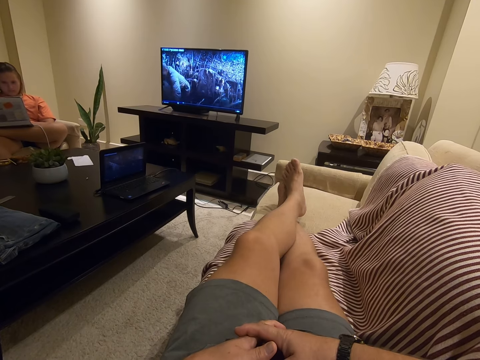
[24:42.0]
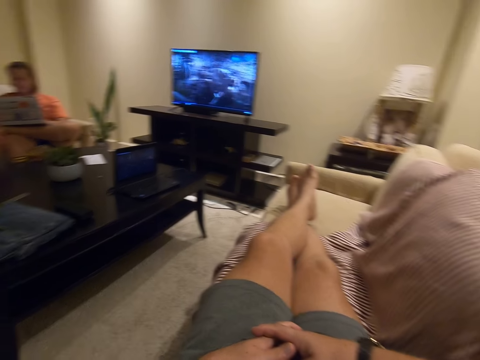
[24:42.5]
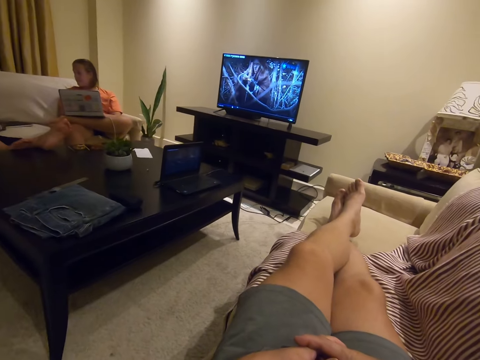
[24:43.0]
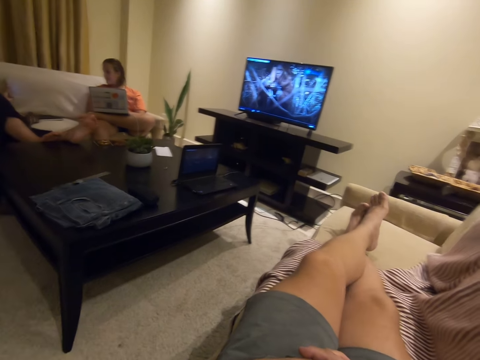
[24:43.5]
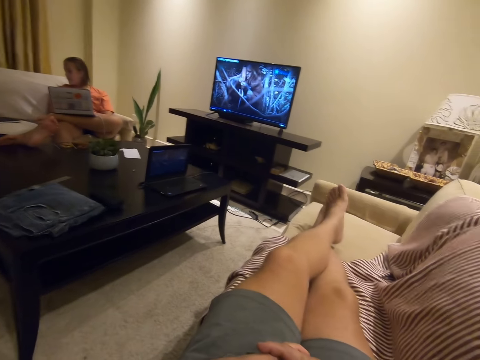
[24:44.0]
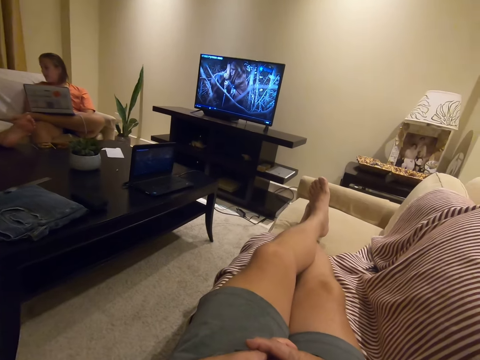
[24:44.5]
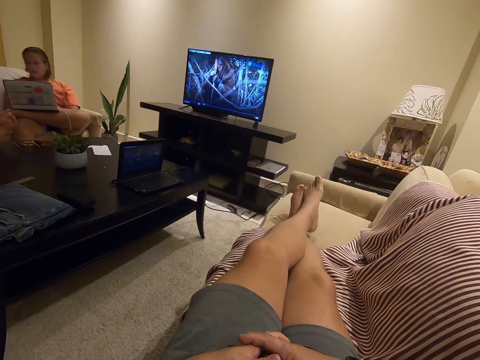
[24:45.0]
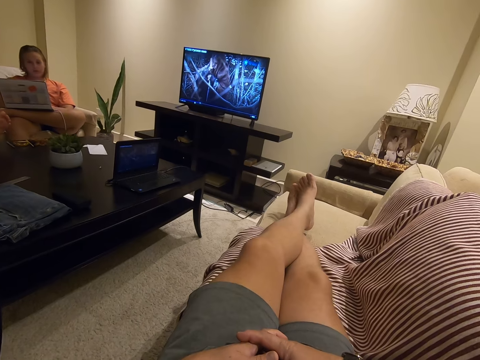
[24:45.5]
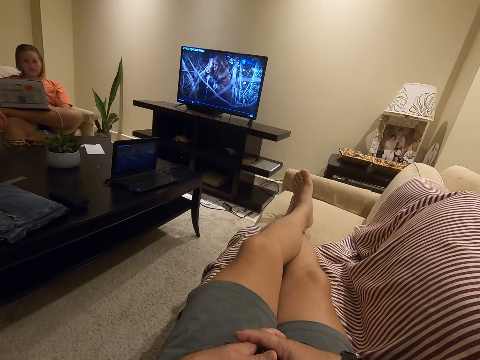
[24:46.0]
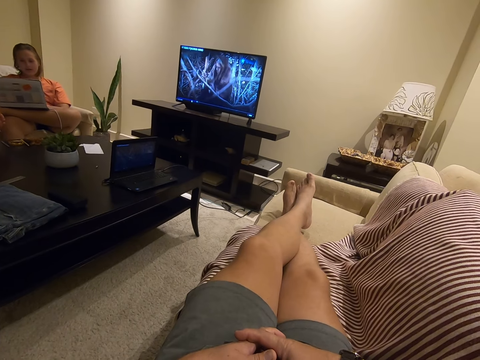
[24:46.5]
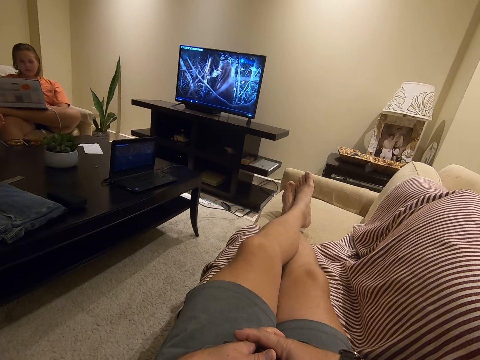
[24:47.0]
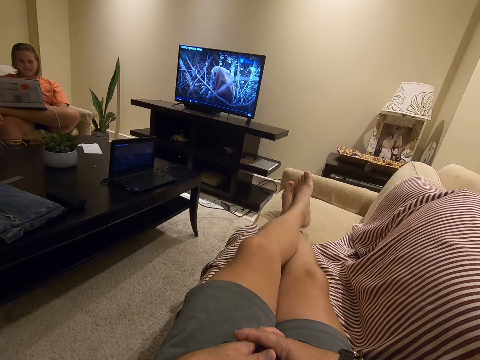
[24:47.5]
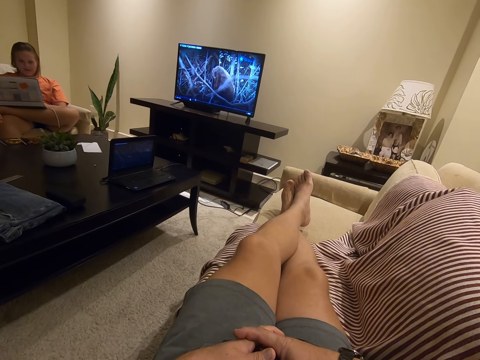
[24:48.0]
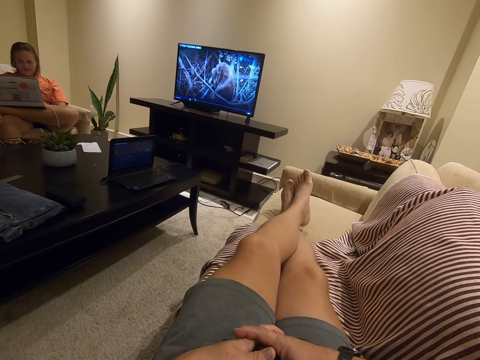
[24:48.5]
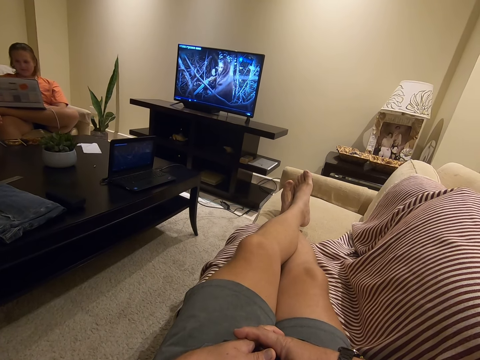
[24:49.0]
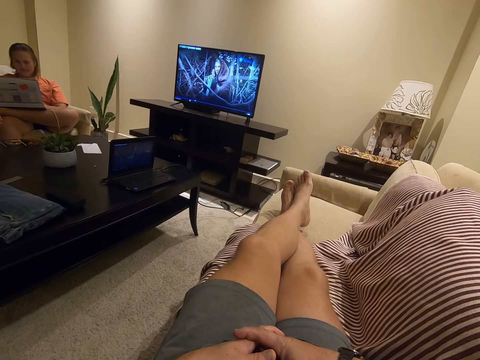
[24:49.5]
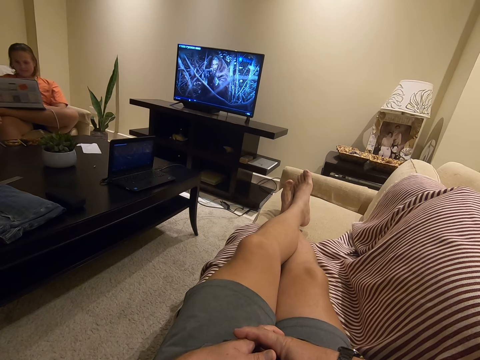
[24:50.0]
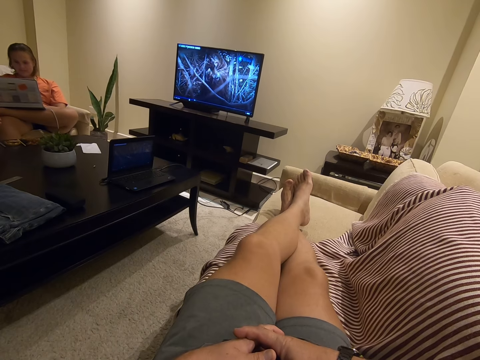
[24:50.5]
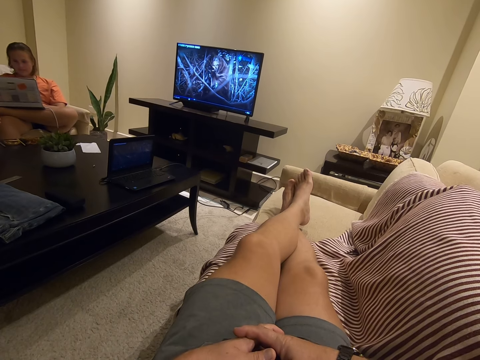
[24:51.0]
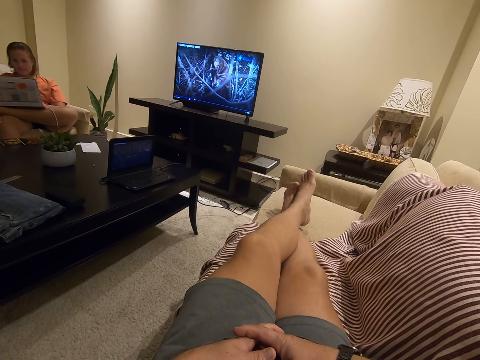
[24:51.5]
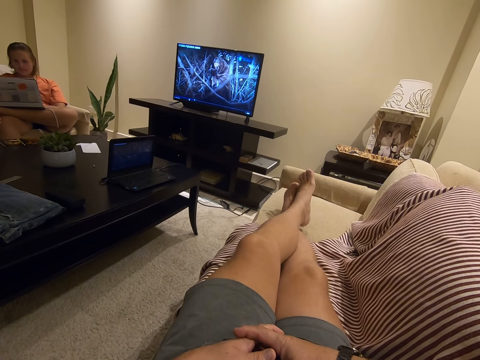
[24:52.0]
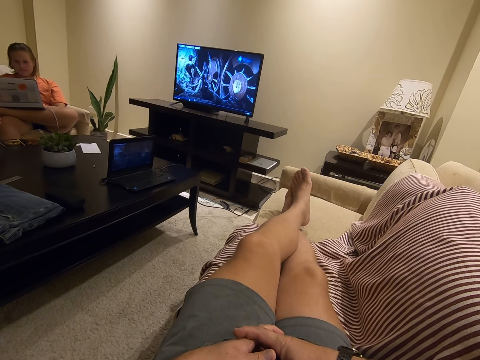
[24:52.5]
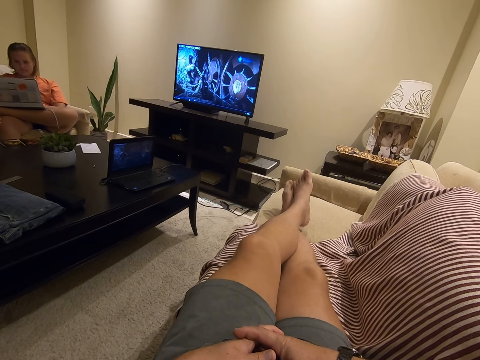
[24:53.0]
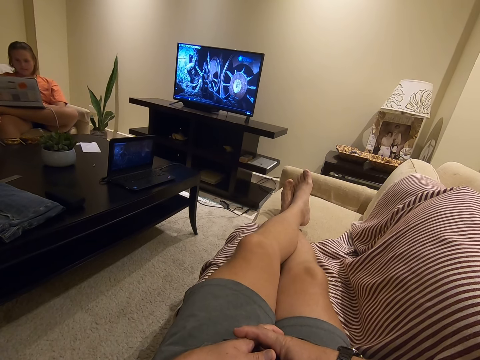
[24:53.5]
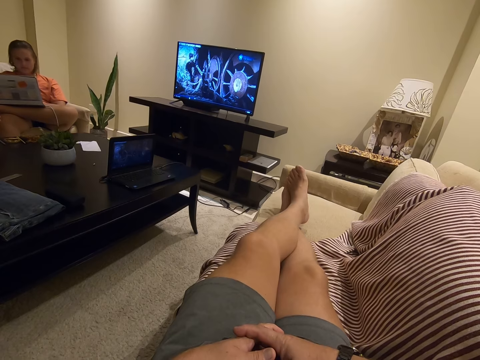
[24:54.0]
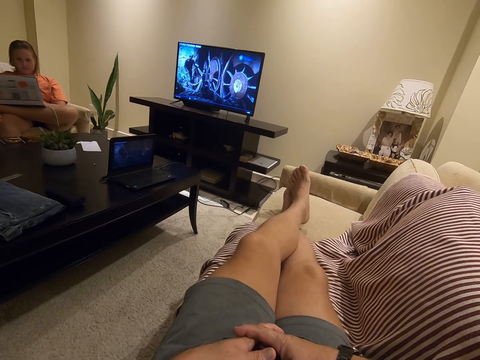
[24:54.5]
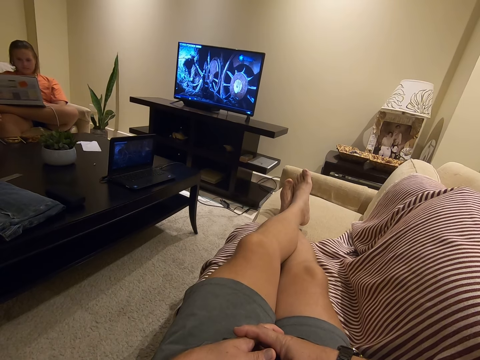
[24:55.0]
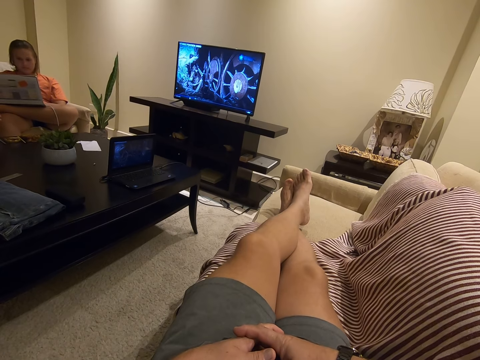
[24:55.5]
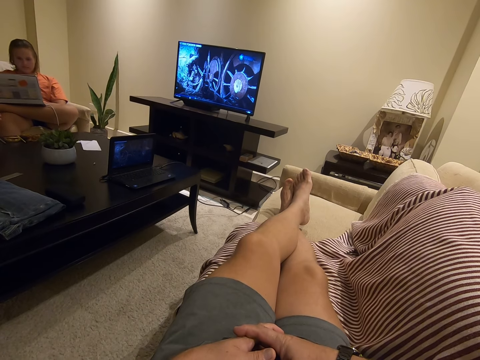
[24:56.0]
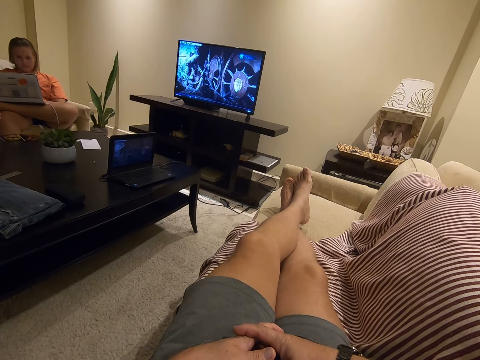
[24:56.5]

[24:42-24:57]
A lady looks around.

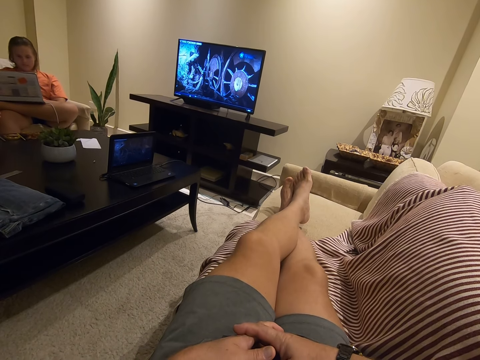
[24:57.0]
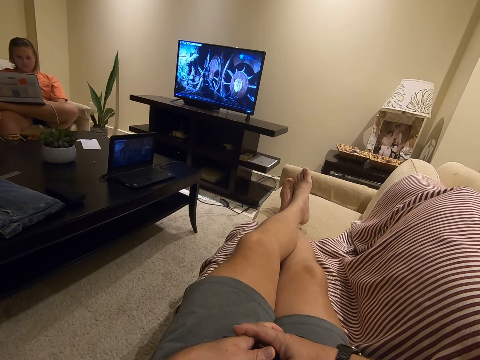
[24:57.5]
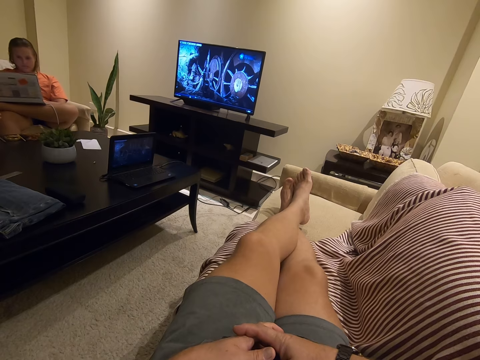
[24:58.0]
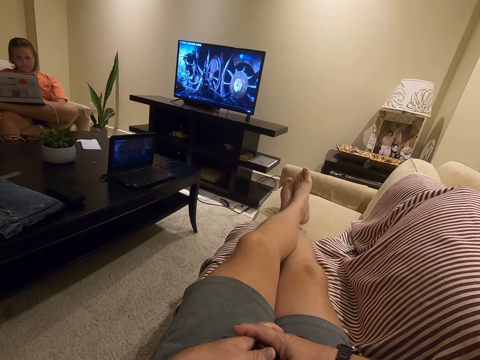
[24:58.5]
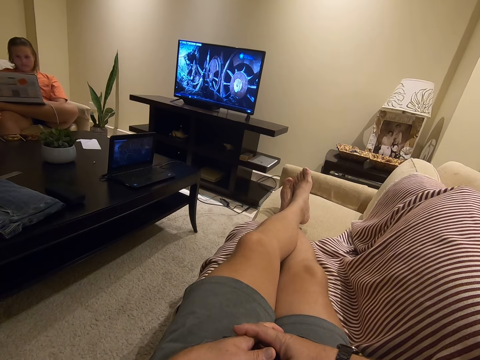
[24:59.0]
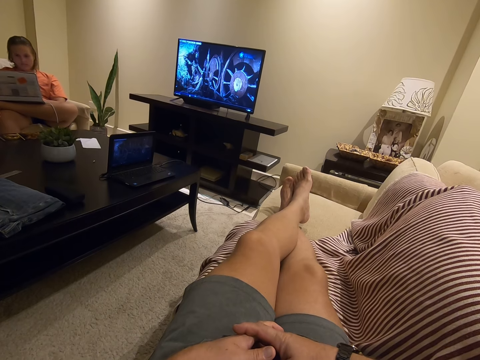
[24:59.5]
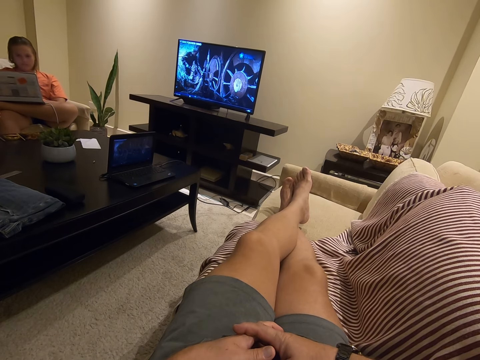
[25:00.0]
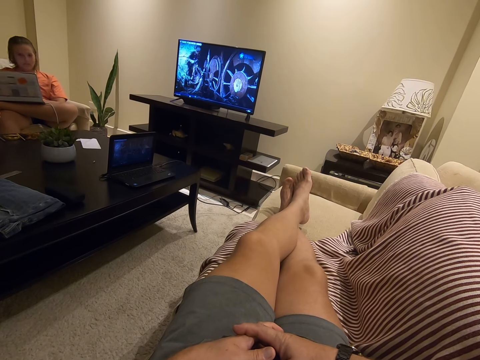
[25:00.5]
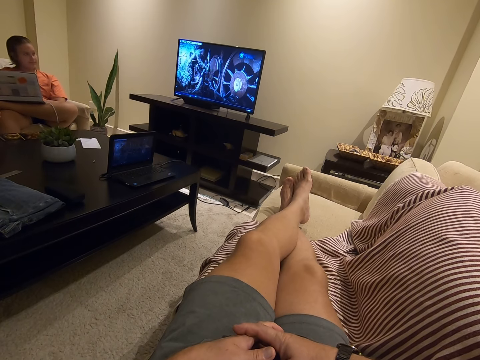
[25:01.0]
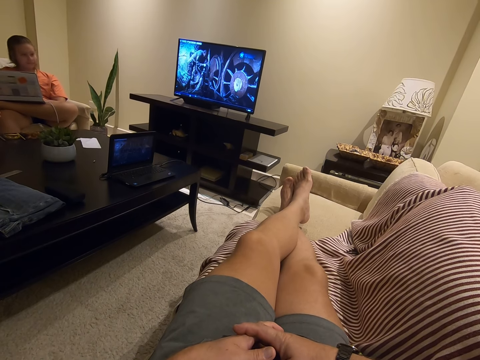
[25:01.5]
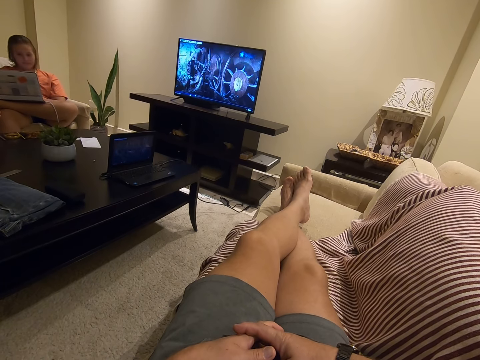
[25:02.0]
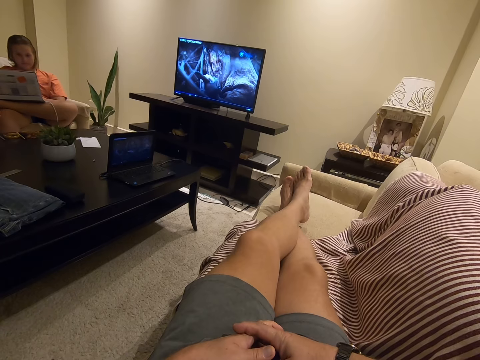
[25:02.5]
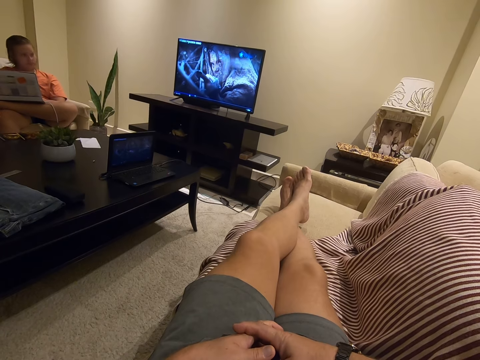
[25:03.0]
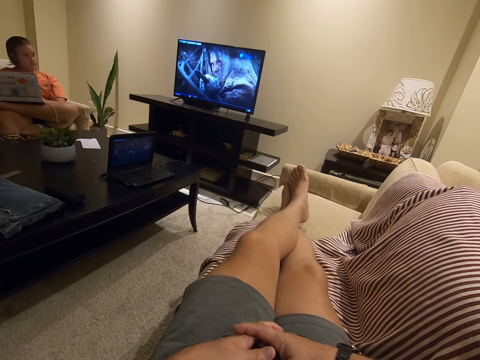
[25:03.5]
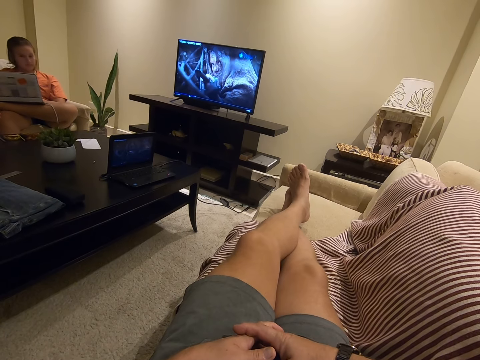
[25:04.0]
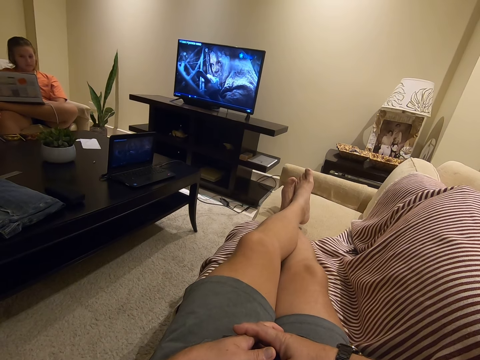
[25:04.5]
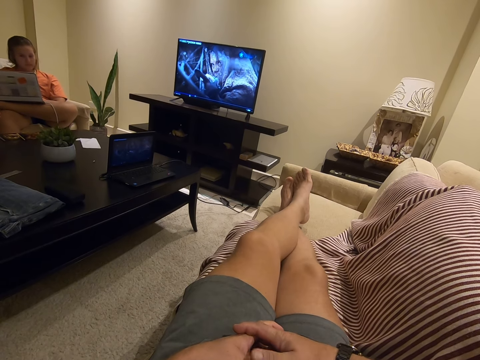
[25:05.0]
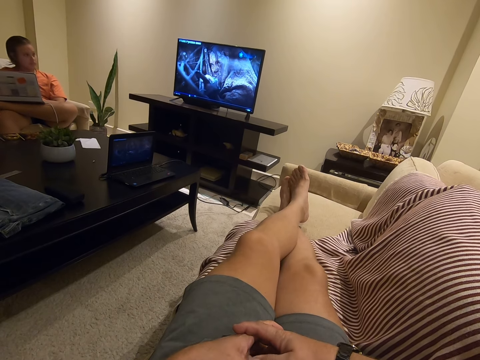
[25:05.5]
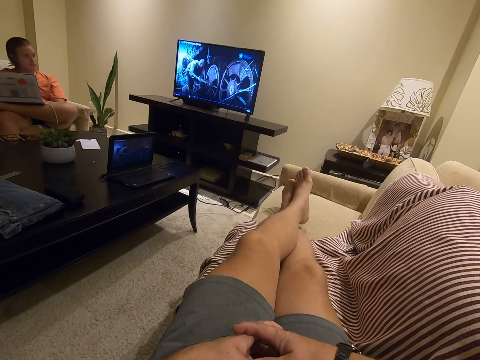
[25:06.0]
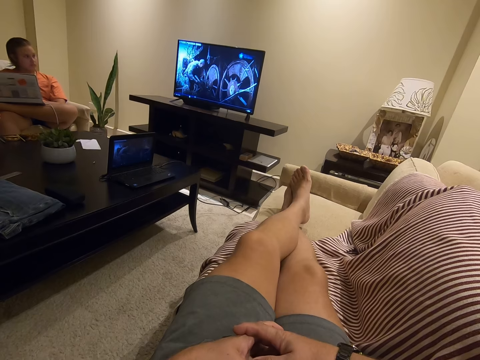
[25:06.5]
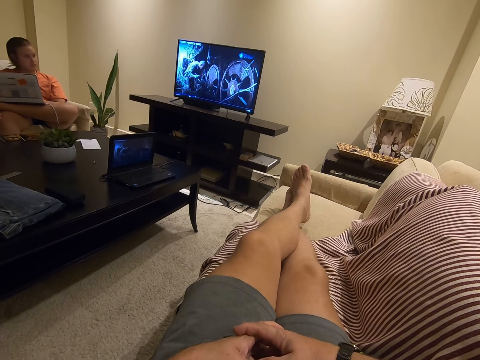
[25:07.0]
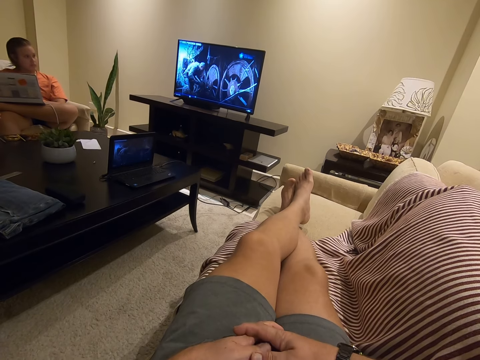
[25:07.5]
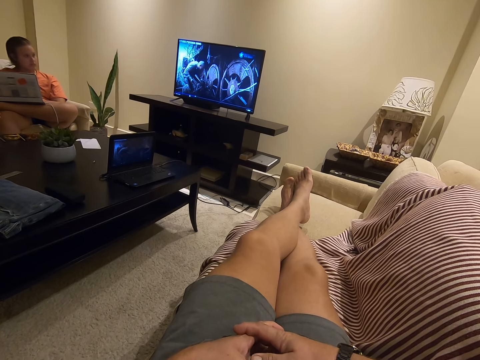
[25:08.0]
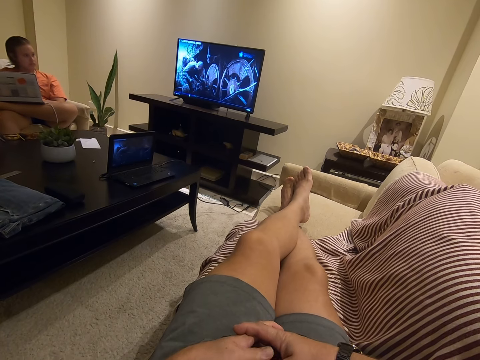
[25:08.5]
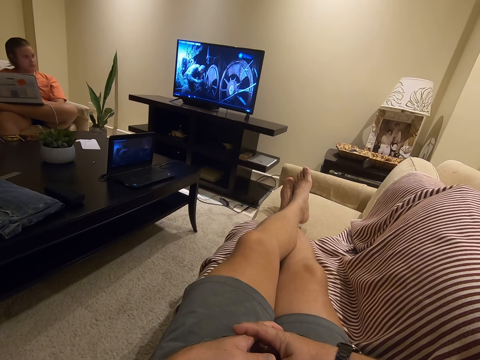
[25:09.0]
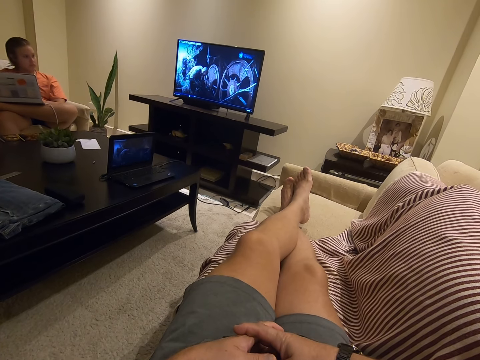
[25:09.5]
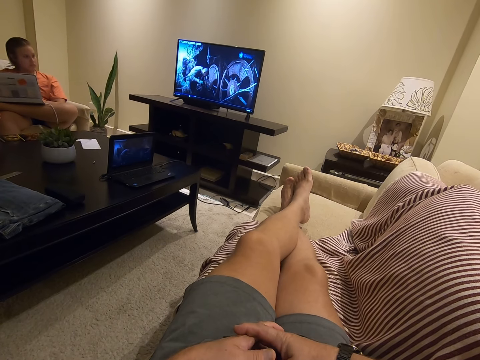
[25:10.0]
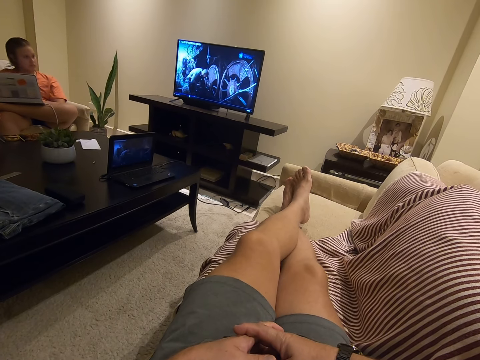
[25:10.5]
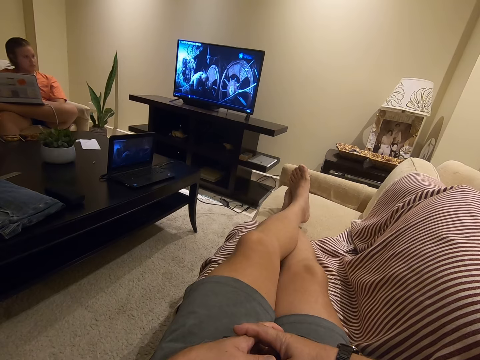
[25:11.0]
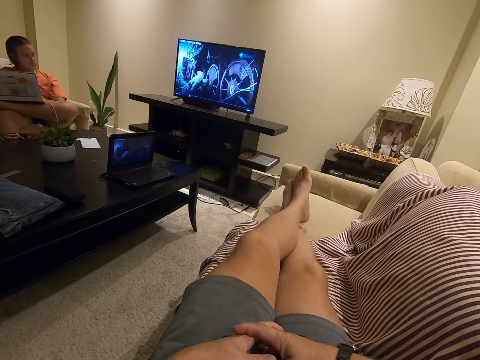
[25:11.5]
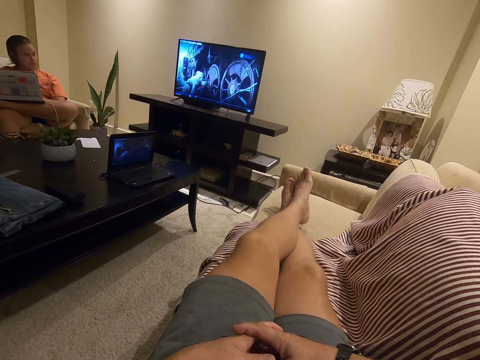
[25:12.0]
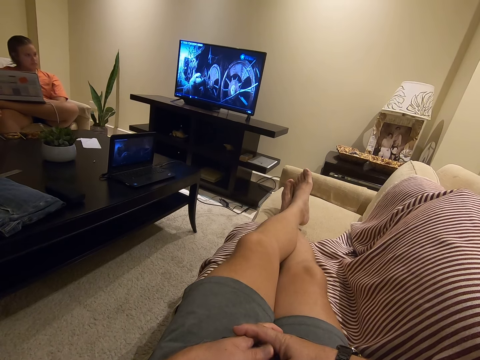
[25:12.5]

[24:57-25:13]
A lady looks around. The camera wearer rubs the legs. The lady looks around. She looks around again. The lady looks at the television.
